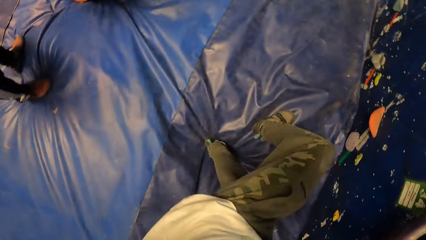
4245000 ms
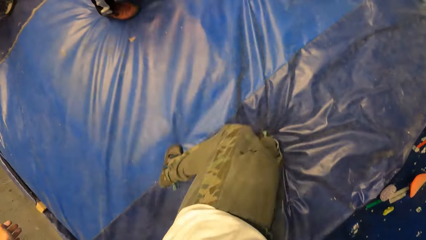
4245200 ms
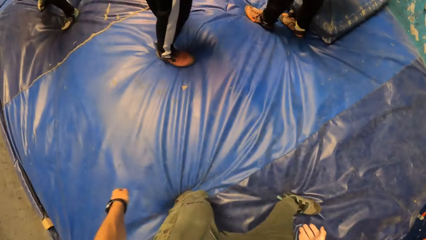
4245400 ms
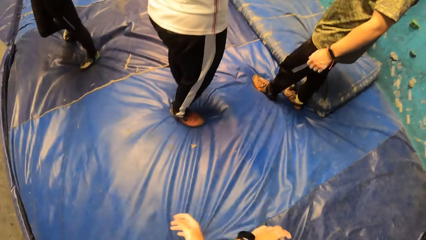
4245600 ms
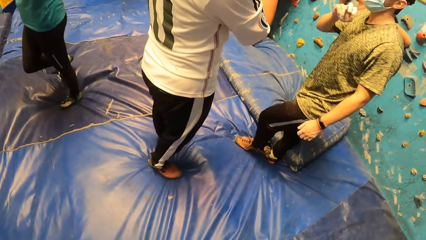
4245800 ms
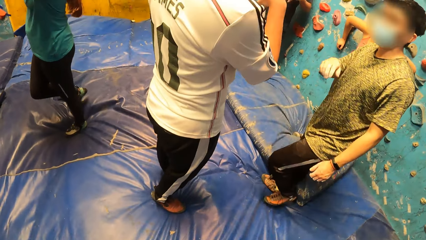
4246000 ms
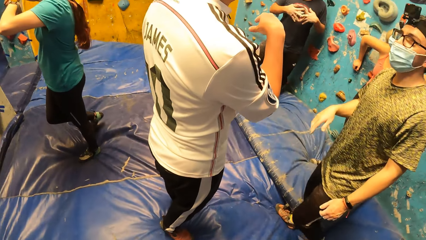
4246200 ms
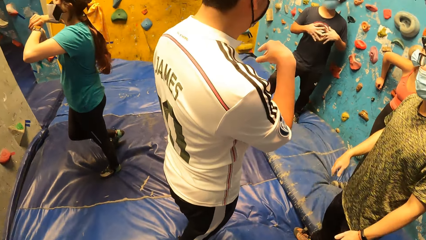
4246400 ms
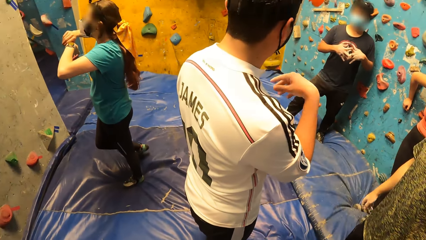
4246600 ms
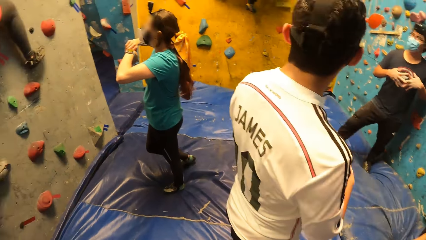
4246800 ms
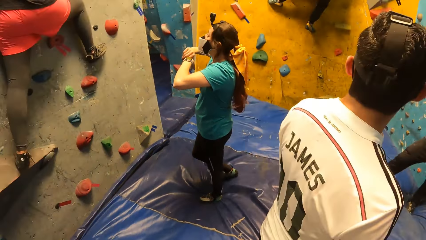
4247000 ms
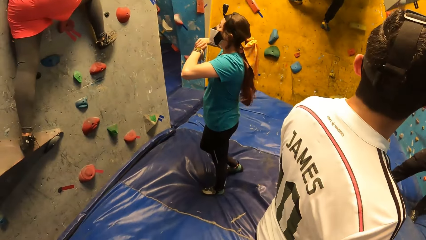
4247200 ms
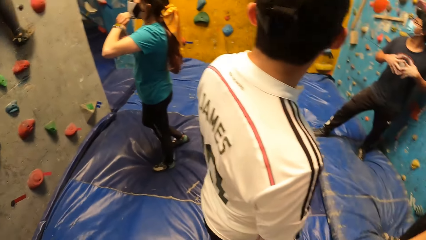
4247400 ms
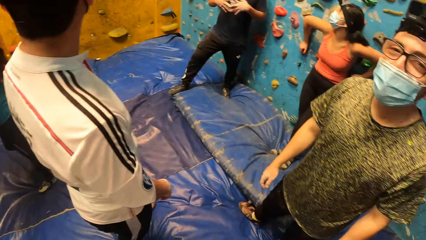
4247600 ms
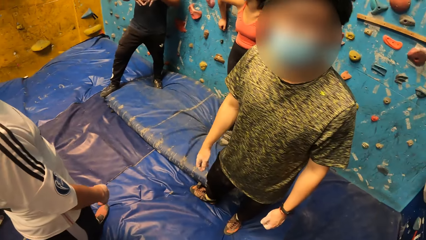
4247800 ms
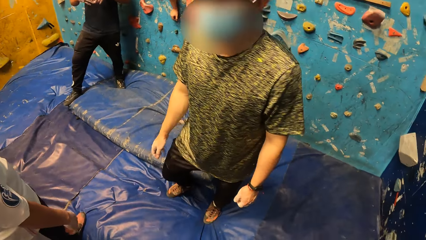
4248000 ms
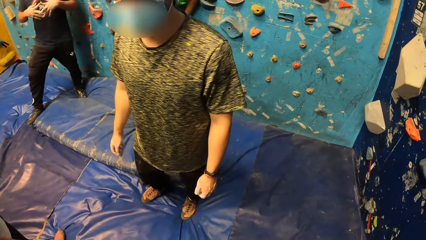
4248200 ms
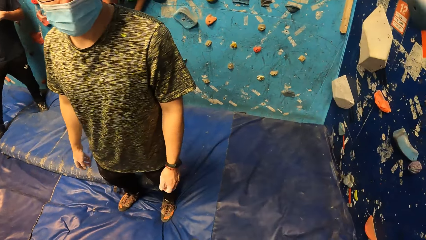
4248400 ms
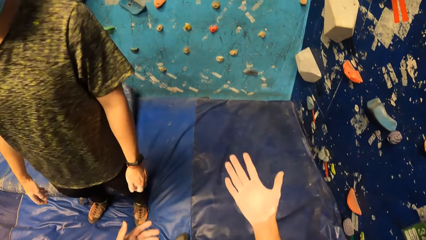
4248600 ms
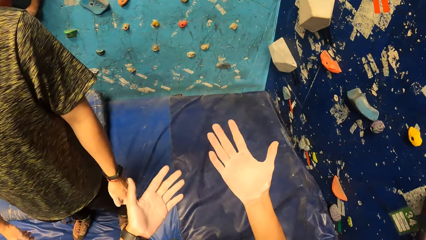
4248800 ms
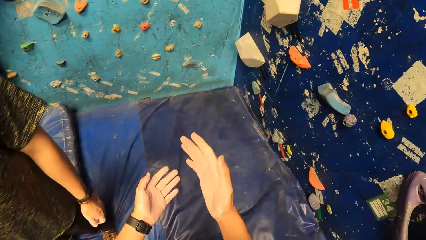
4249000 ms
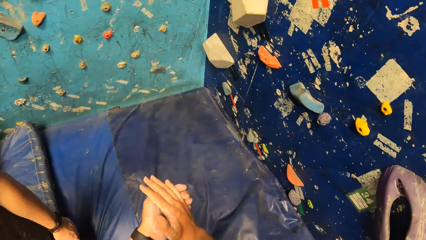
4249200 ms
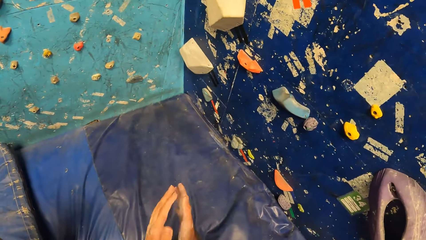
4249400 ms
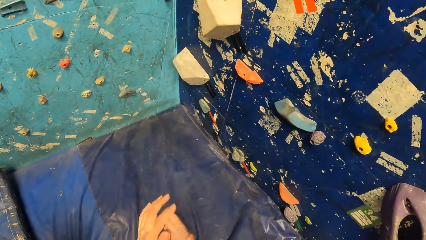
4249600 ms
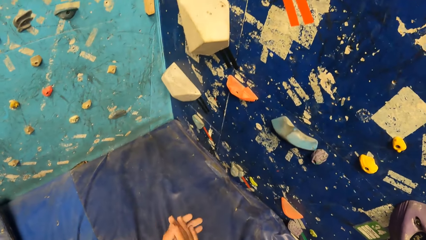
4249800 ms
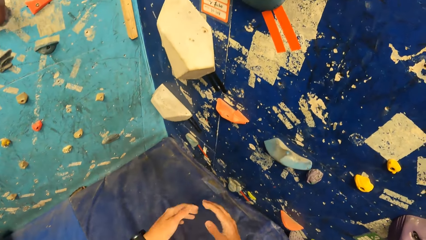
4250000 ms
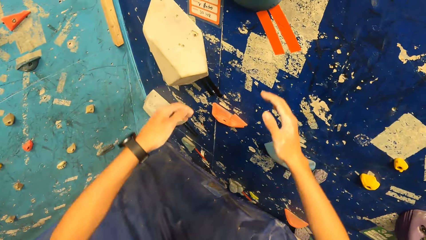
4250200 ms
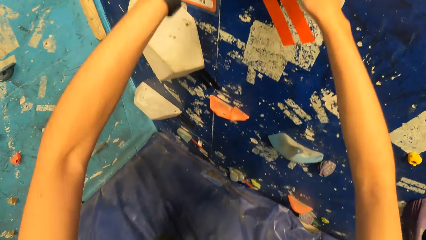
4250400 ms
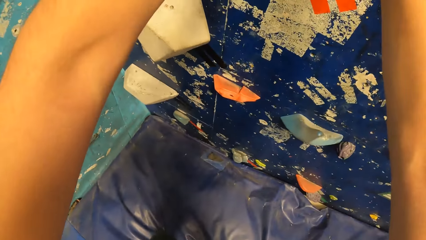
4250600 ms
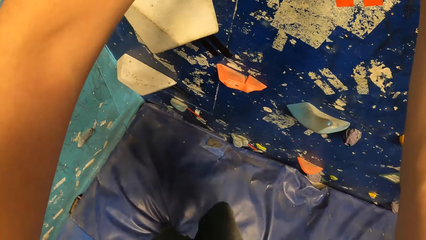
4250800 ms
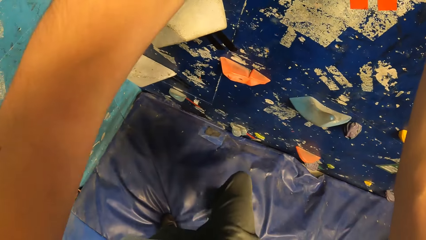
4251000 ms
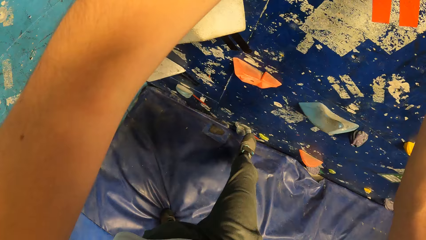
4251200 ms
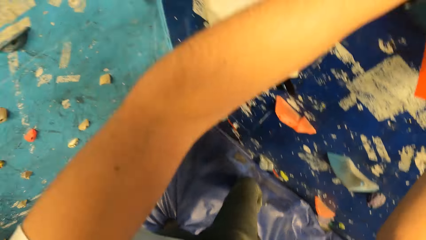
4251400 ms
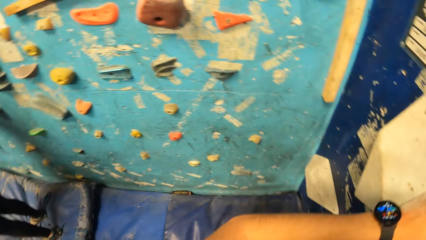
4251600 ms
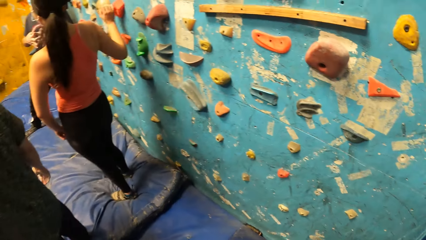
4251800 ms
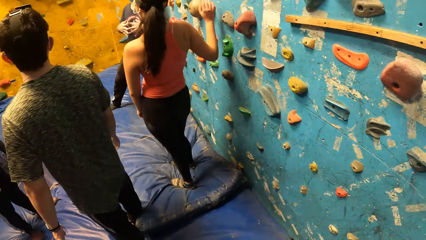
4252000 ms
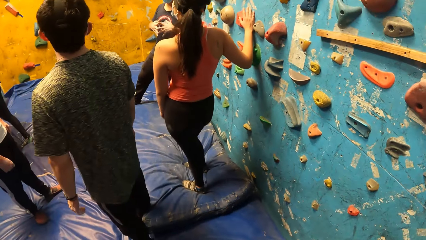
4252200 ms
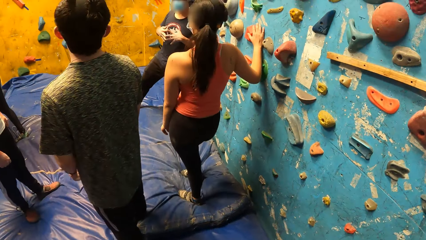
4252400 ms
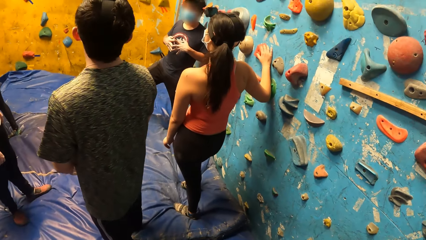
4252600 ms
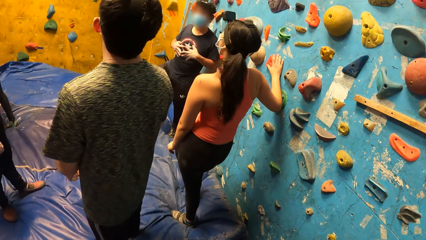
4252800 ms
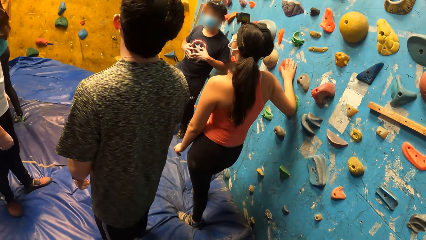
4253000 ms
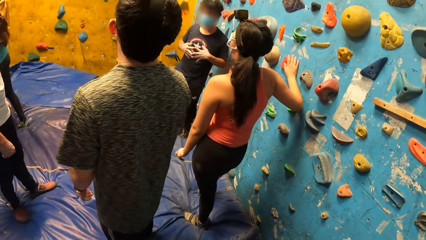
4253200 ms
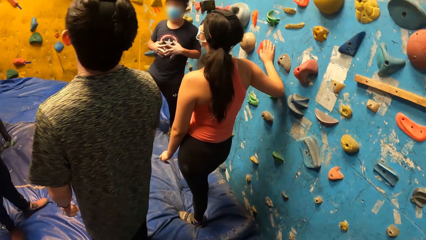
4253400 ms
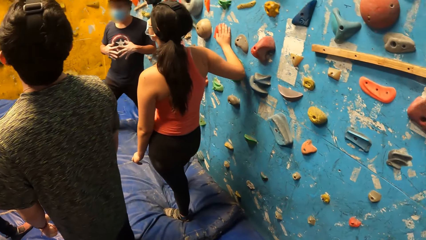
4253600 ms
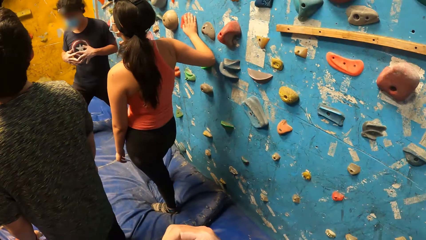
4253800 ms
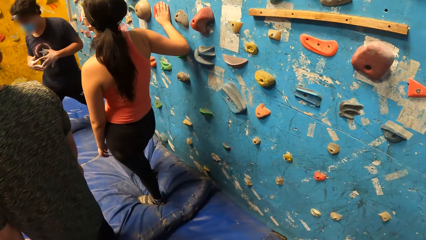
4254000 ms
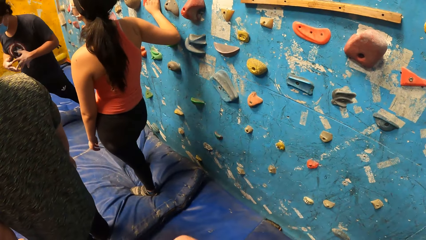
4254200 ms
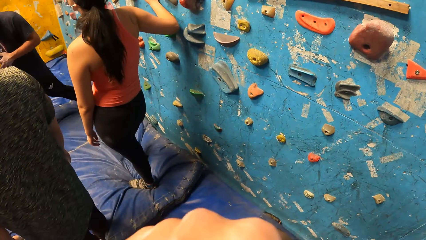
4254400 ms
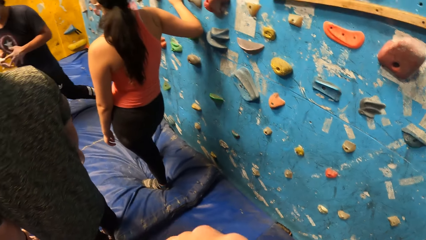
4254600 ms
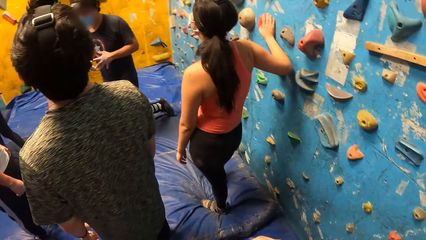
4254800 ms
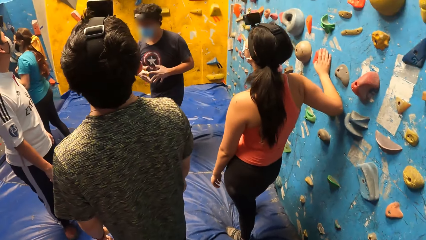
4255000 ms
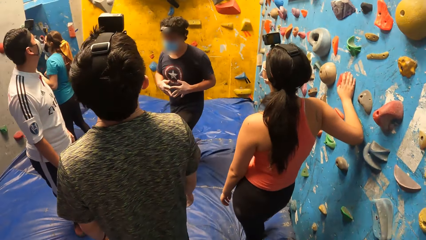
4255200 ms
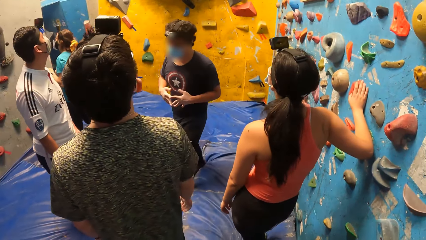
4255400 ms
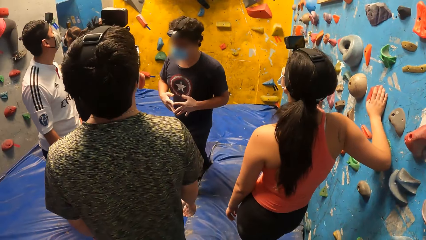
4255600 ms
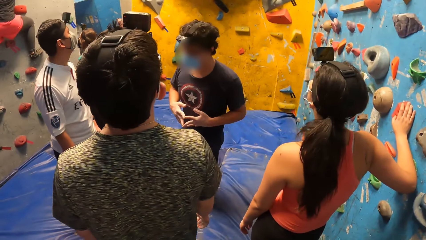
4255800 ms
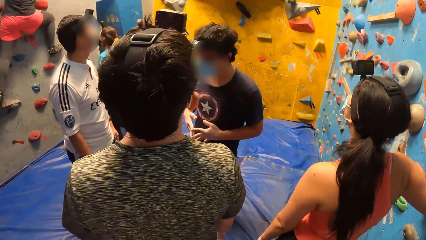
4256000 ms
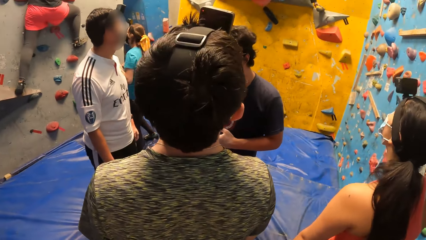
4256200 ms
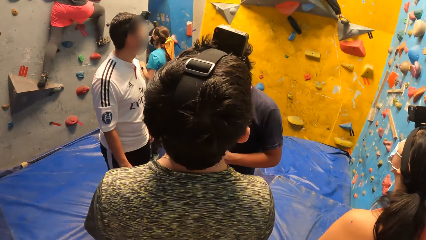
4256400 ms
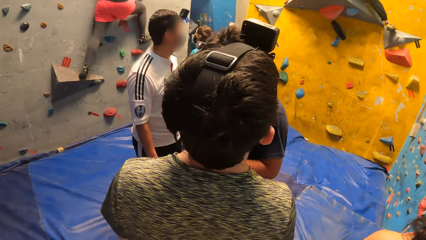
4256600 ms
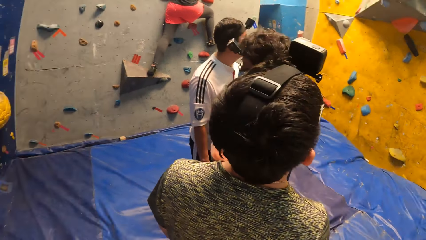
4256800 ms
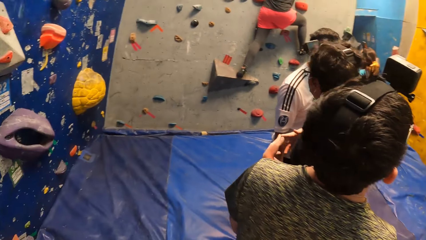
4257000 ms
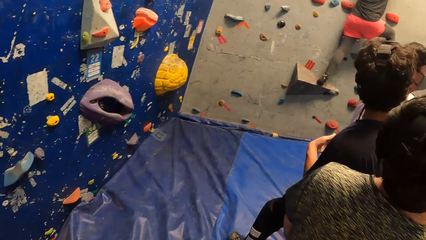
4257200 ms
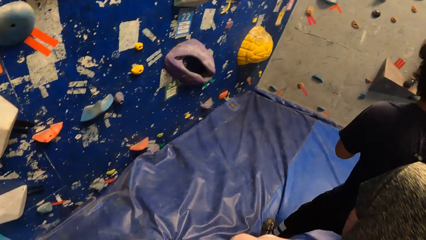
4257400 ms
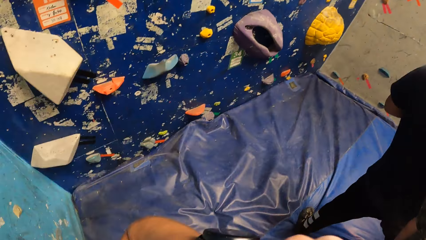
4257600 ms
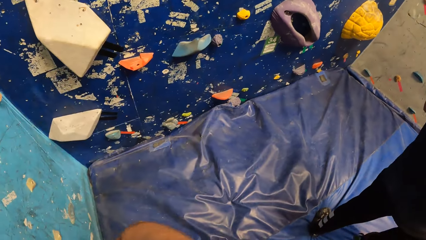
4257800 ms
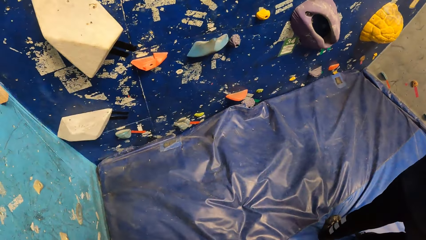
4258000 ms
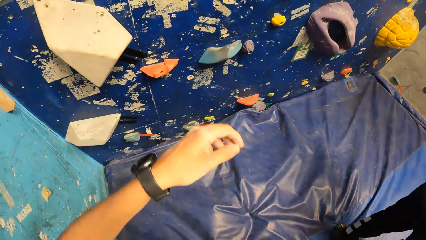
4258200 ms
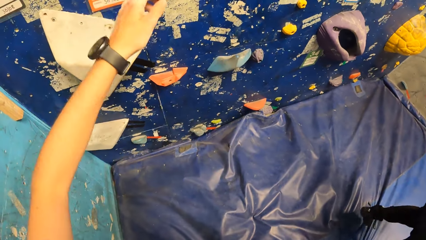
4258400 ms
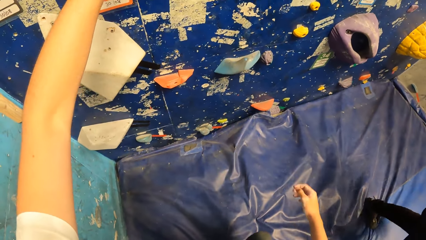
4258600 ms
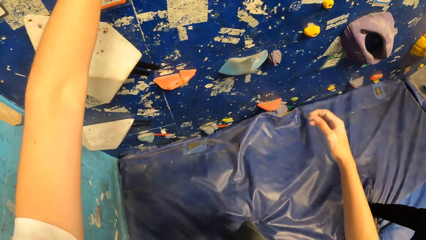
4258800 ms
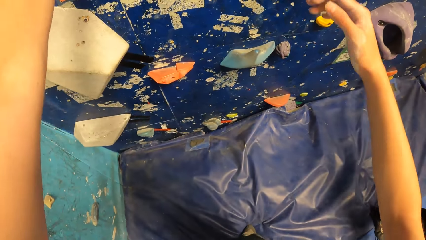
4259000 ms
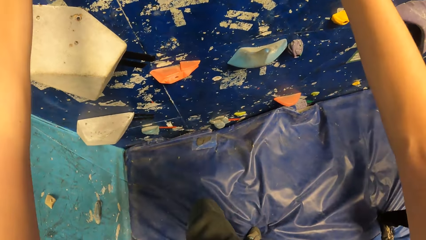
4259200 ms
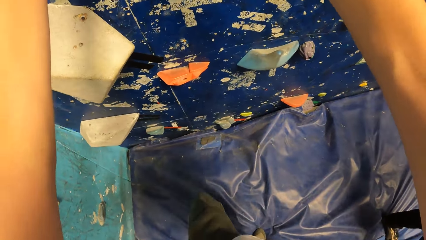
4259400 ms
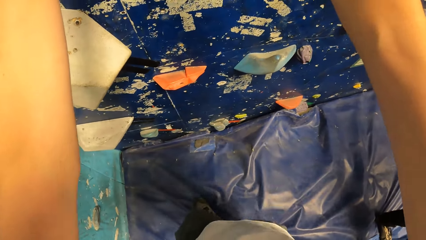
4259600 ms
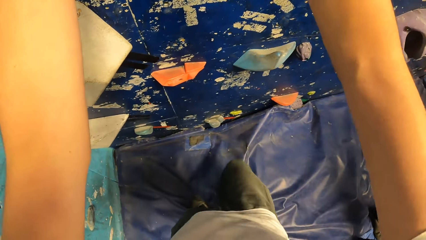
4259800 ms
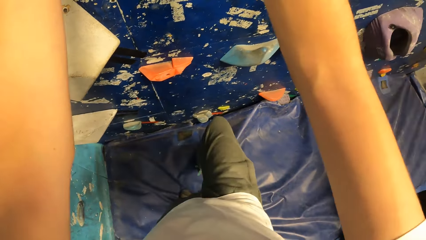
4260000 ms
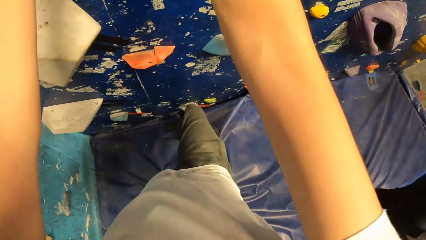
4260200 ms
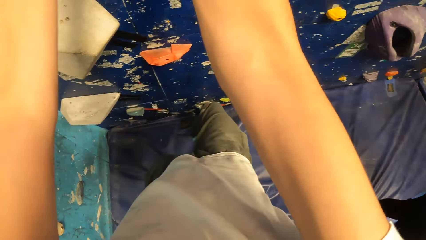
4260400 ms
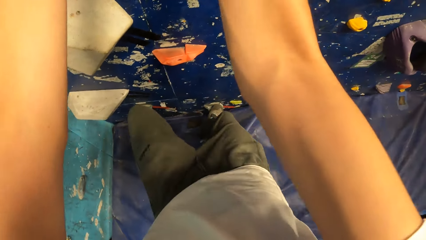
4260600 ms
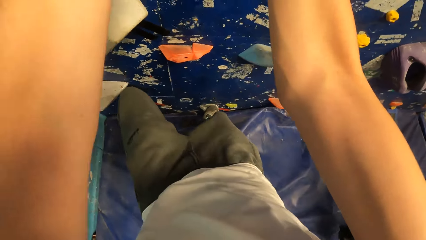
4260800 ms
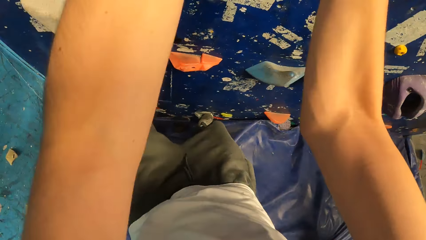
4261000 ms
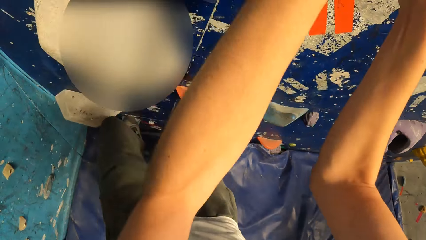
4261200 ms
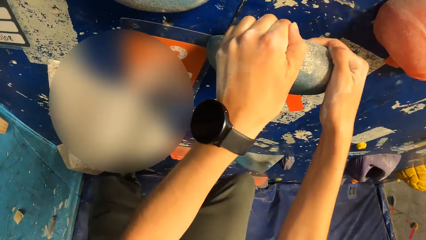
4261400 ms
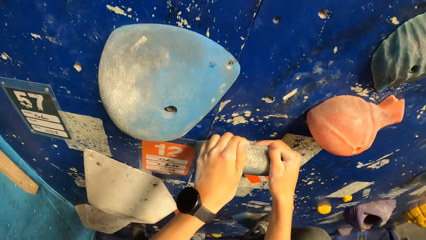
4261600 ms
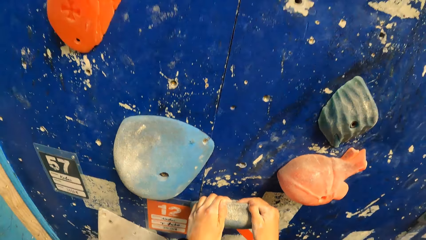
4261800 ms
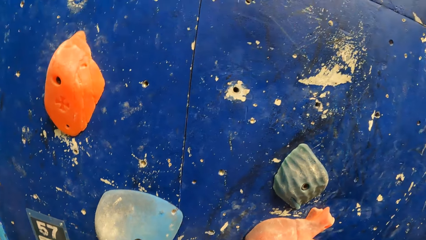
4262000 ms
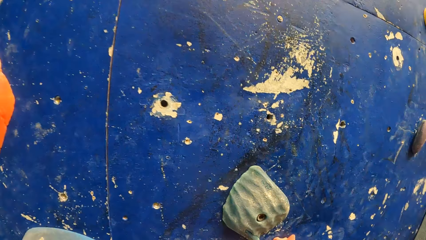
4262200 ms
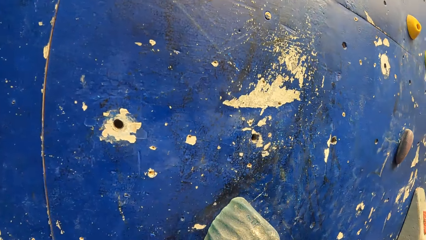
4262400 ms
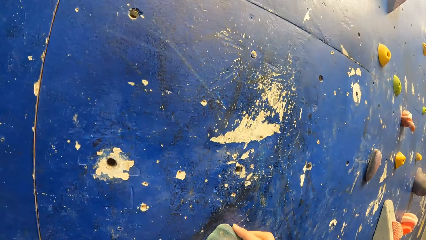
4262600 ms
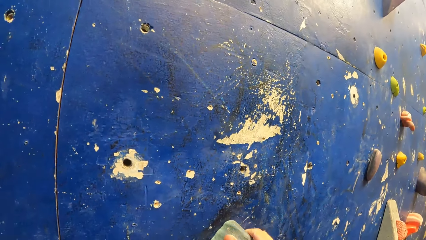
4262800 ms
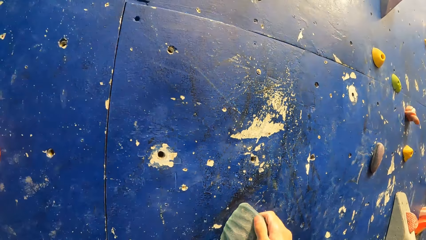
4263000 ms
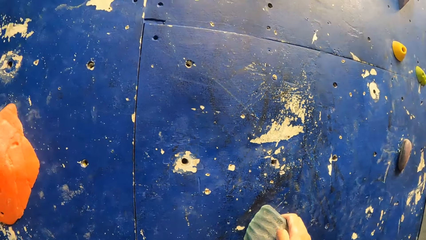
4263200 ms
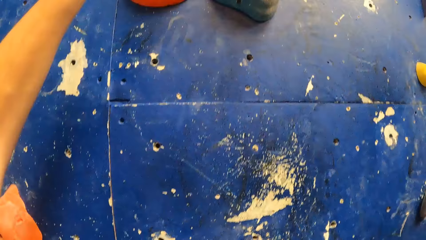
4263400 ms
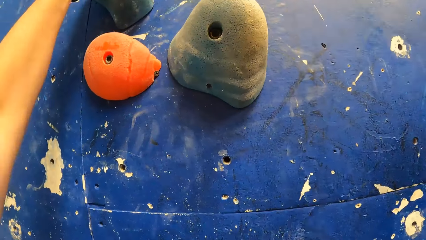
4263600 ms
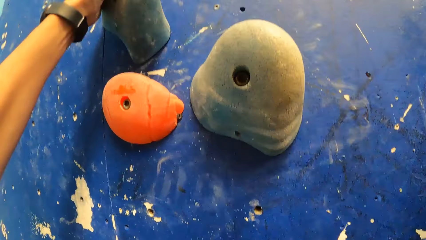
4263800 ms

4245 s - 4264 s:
The camera wearer falls from the rock wall. He looks around the room. He dusts both hands and rubs his hands. He places both hands on the rock on the rock wall and places his right leg on the rock on the rock wall. He looks around the room. He places both hands on the rock on the rock wall, places his right leg on the rock on the rock wall, and climbs the rock wall with both hands.
